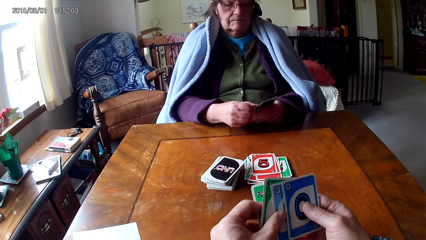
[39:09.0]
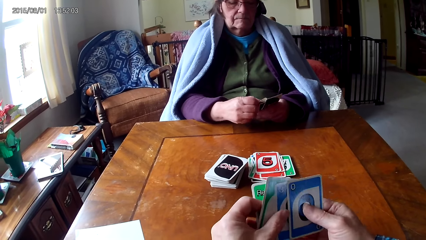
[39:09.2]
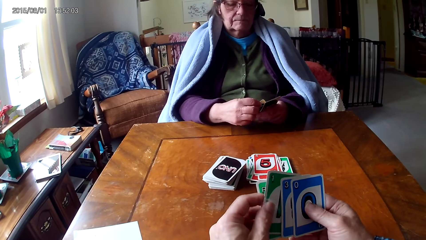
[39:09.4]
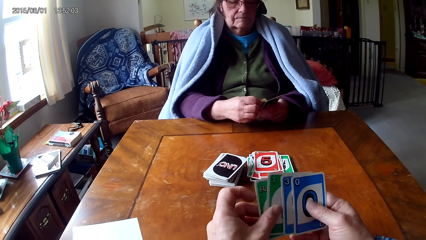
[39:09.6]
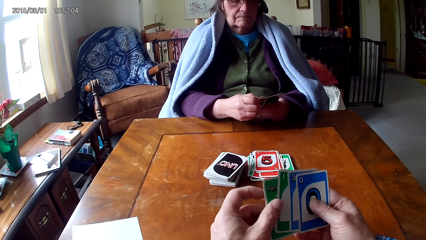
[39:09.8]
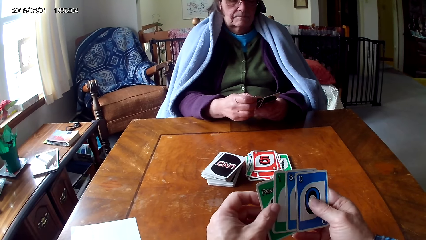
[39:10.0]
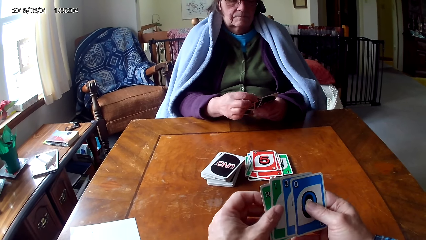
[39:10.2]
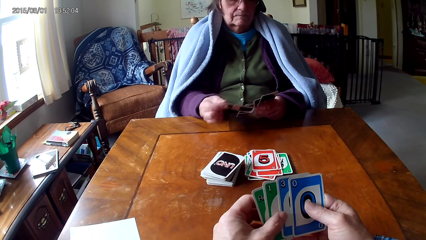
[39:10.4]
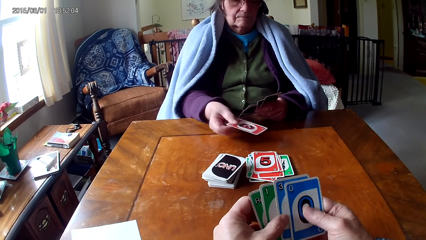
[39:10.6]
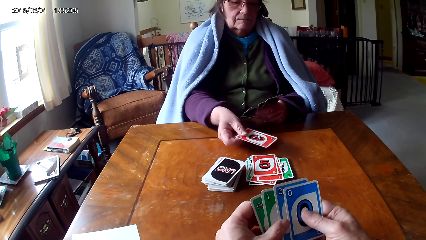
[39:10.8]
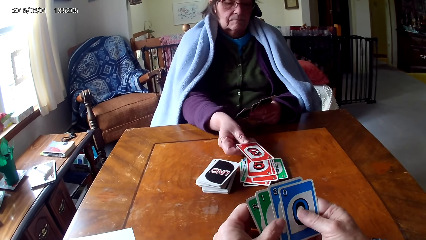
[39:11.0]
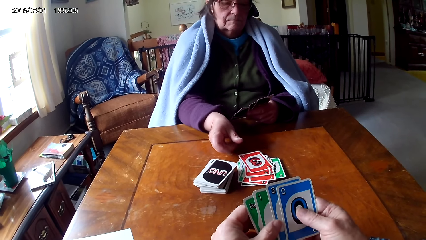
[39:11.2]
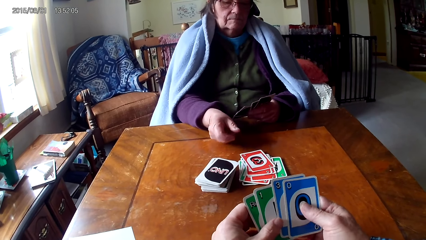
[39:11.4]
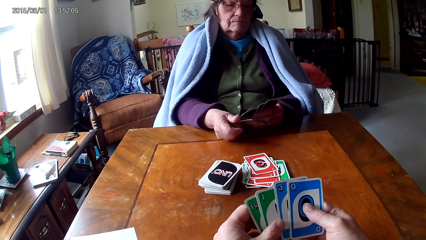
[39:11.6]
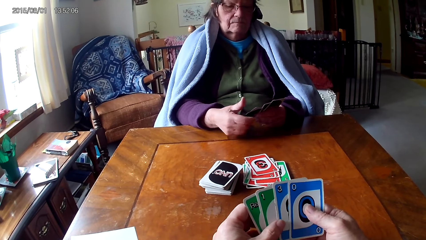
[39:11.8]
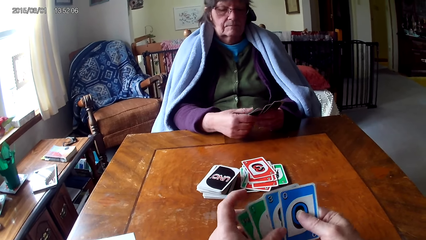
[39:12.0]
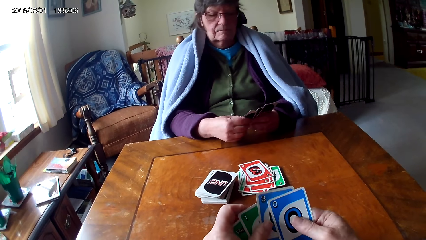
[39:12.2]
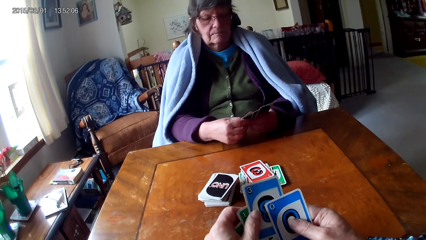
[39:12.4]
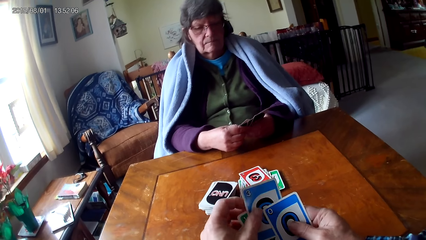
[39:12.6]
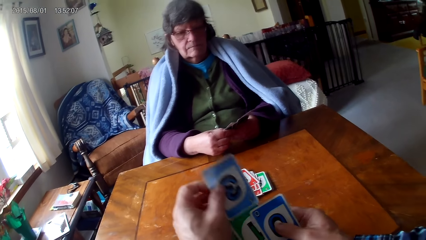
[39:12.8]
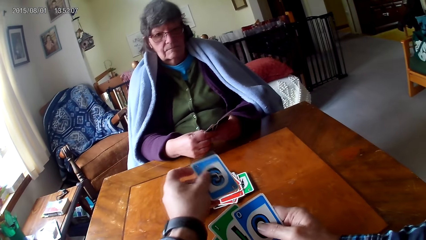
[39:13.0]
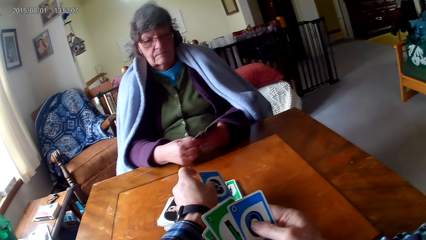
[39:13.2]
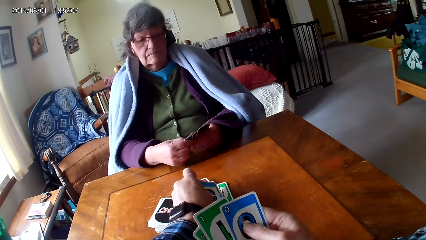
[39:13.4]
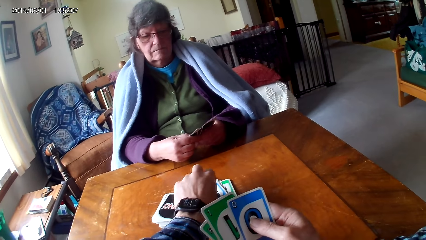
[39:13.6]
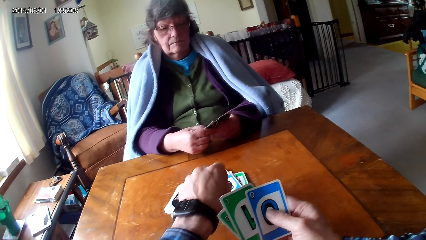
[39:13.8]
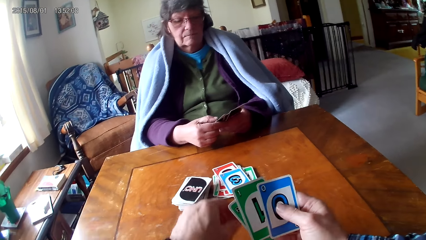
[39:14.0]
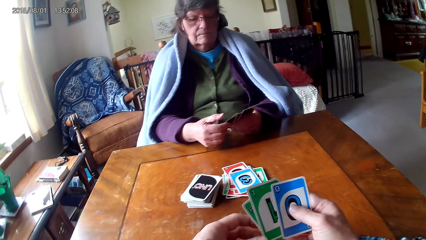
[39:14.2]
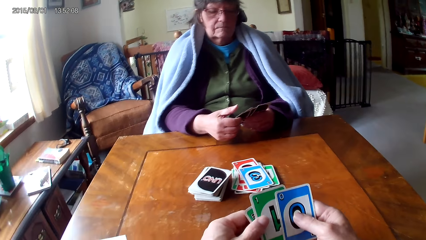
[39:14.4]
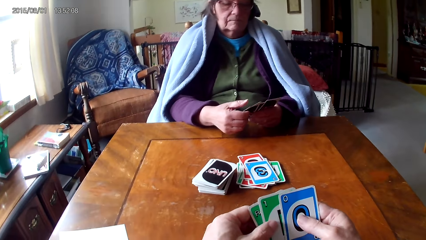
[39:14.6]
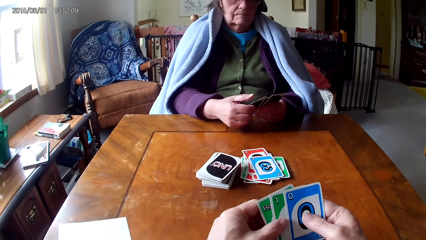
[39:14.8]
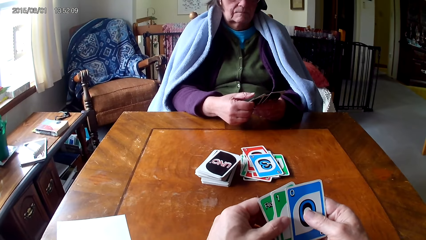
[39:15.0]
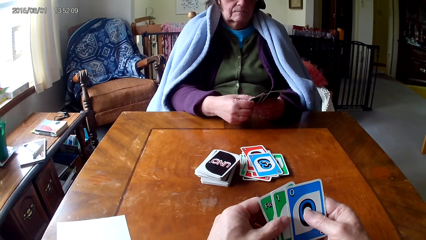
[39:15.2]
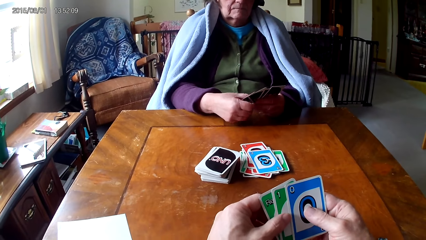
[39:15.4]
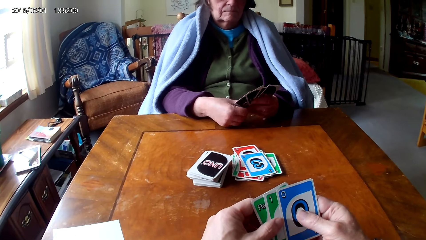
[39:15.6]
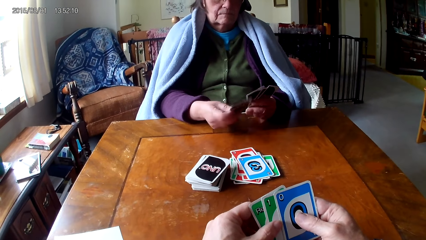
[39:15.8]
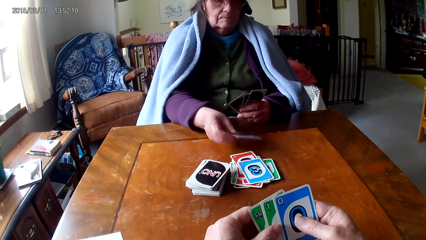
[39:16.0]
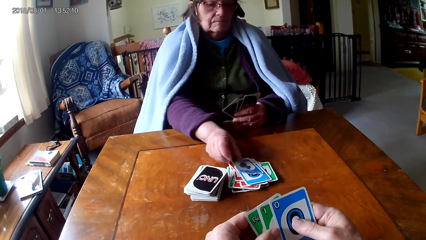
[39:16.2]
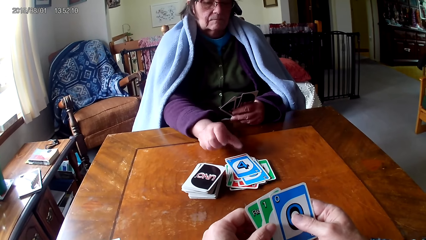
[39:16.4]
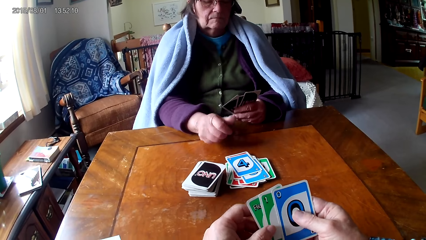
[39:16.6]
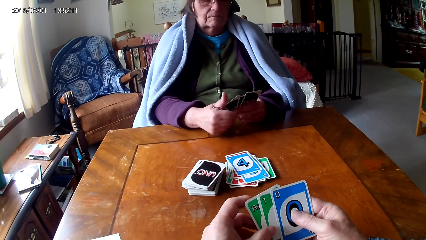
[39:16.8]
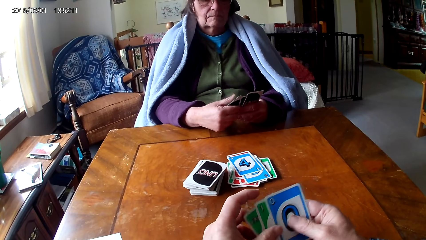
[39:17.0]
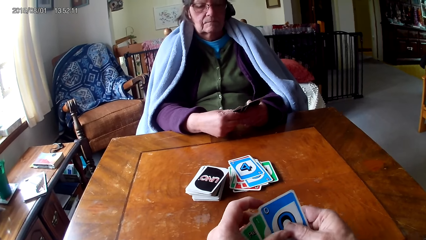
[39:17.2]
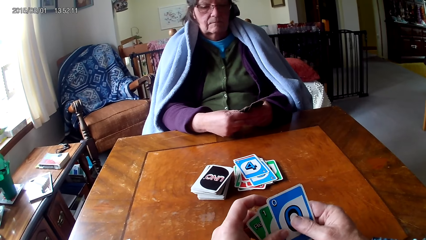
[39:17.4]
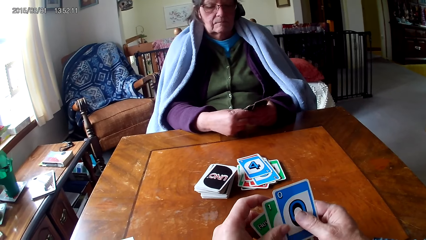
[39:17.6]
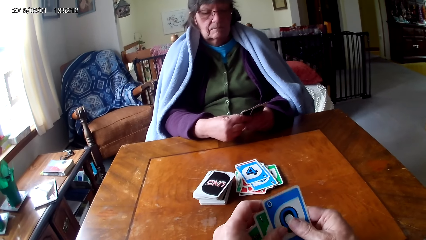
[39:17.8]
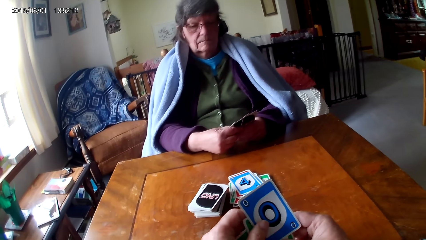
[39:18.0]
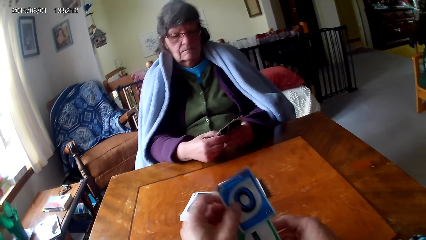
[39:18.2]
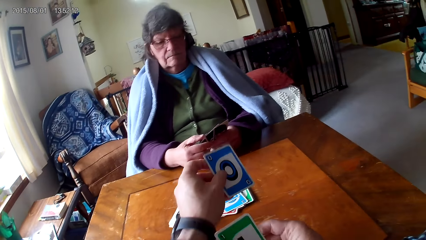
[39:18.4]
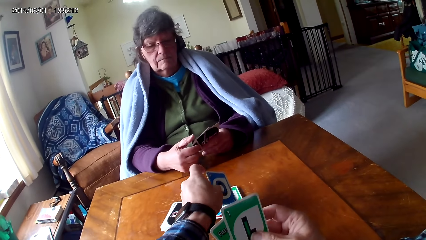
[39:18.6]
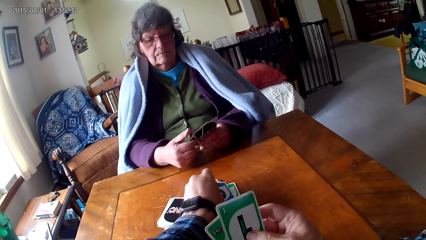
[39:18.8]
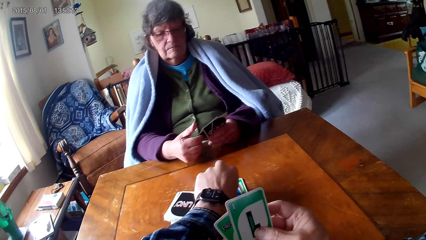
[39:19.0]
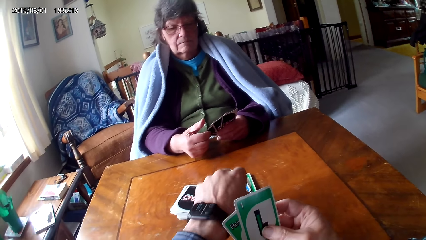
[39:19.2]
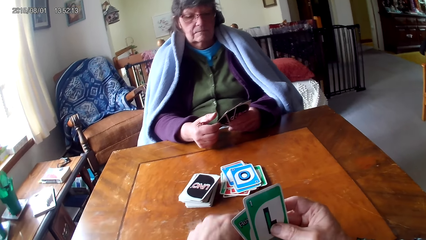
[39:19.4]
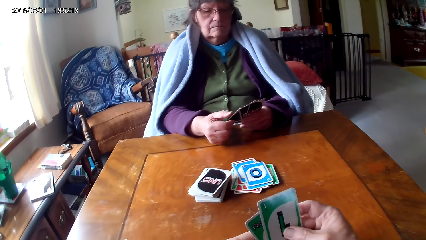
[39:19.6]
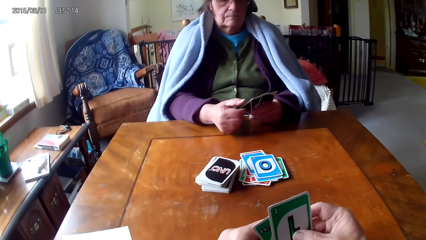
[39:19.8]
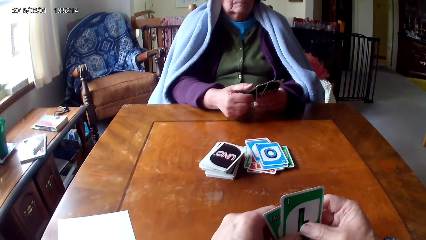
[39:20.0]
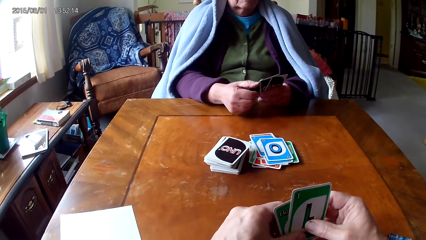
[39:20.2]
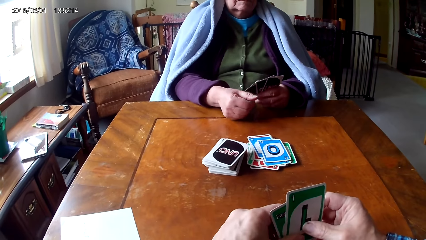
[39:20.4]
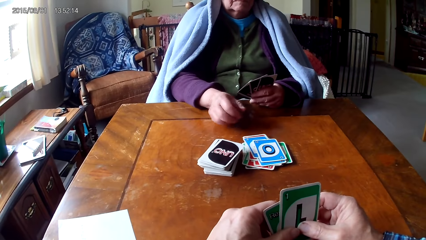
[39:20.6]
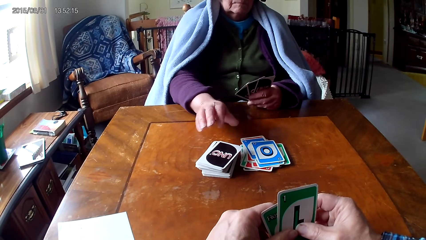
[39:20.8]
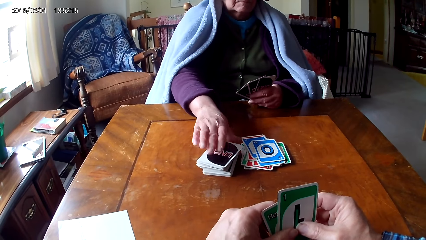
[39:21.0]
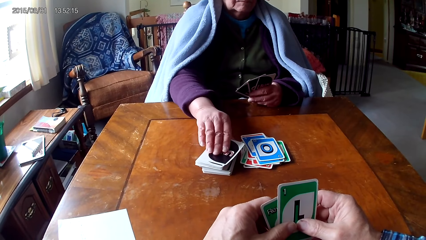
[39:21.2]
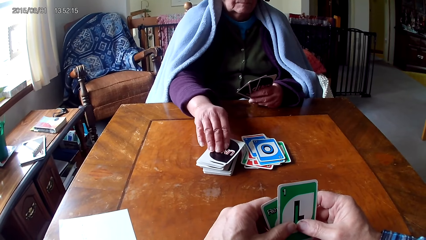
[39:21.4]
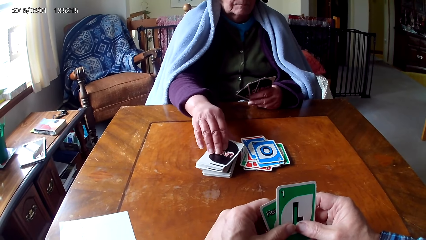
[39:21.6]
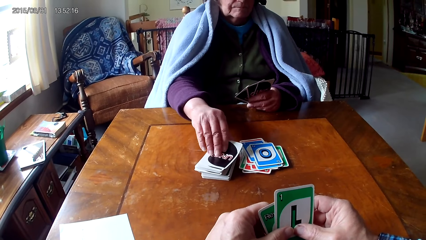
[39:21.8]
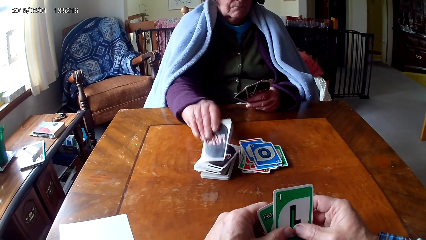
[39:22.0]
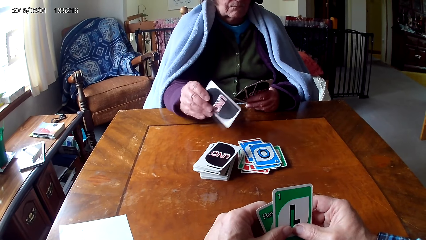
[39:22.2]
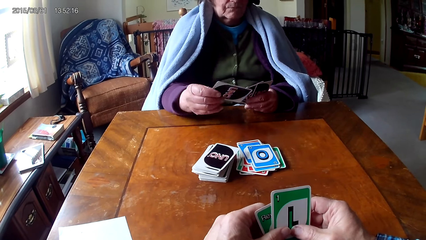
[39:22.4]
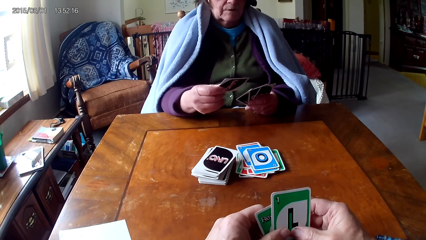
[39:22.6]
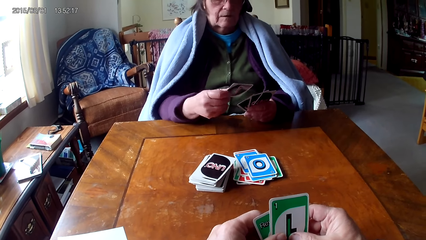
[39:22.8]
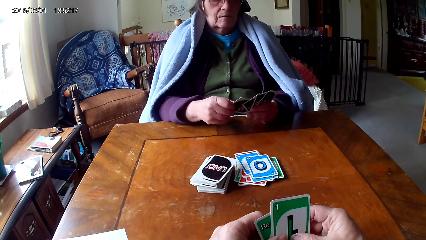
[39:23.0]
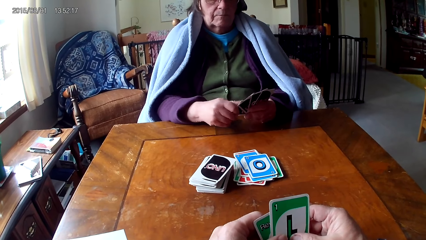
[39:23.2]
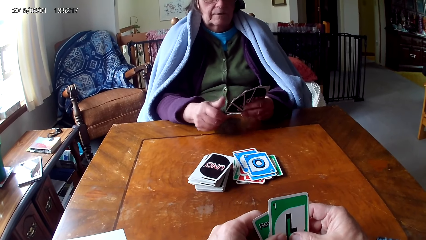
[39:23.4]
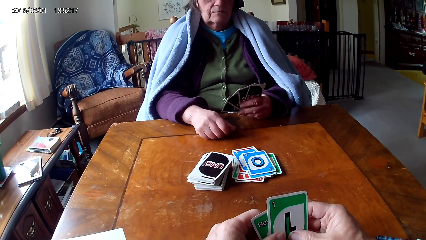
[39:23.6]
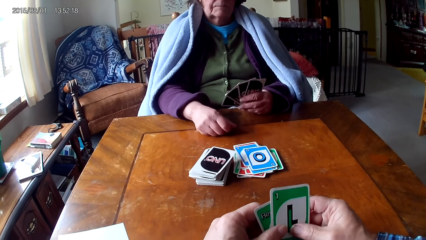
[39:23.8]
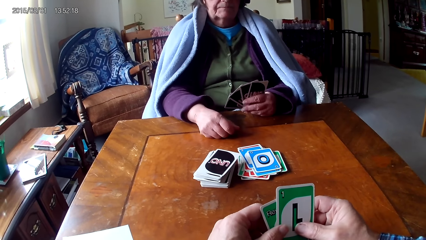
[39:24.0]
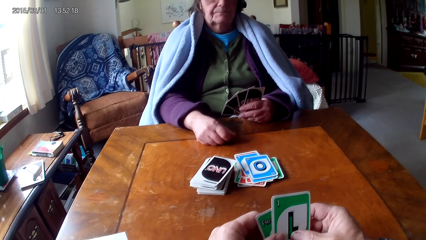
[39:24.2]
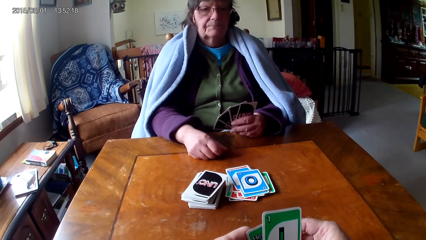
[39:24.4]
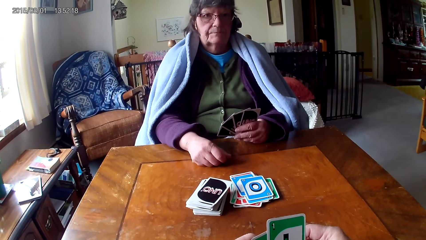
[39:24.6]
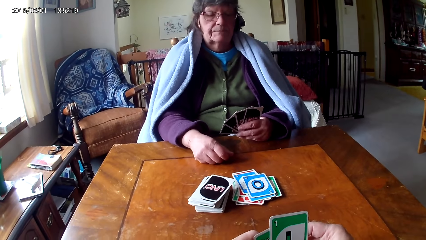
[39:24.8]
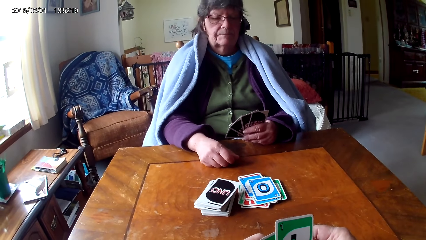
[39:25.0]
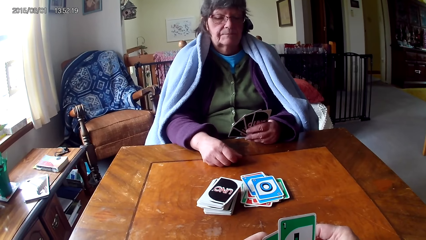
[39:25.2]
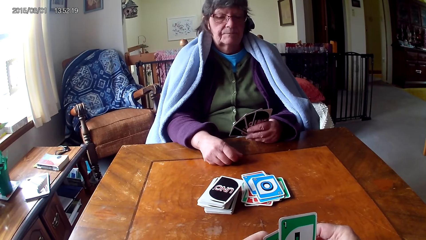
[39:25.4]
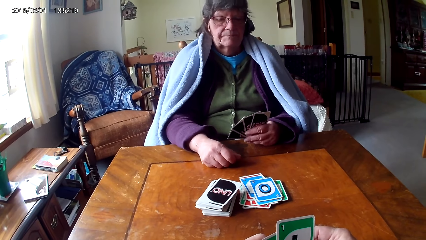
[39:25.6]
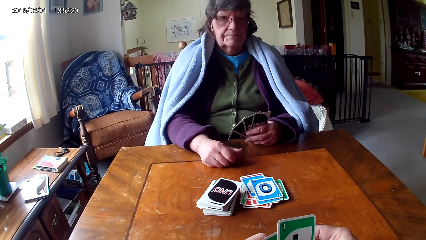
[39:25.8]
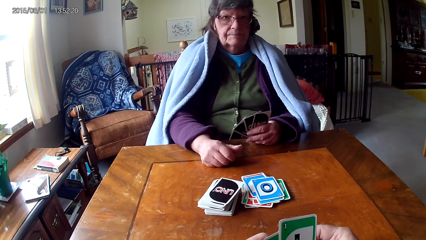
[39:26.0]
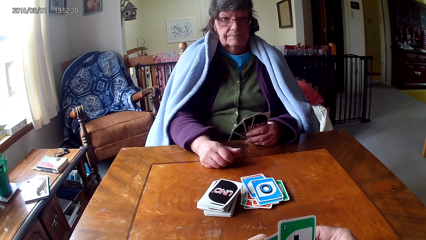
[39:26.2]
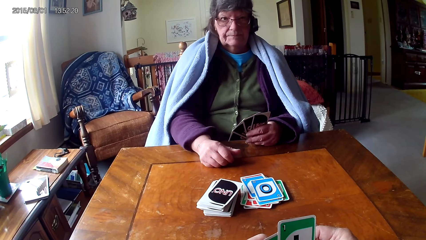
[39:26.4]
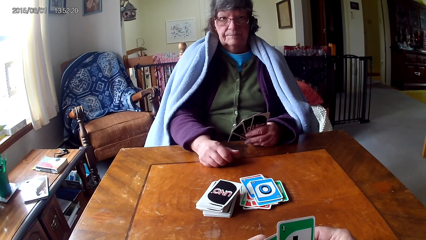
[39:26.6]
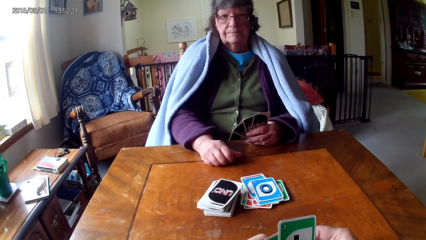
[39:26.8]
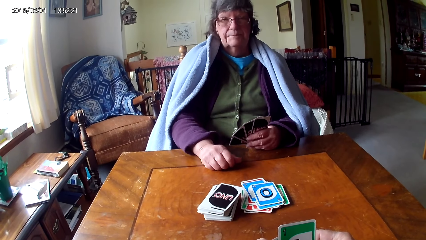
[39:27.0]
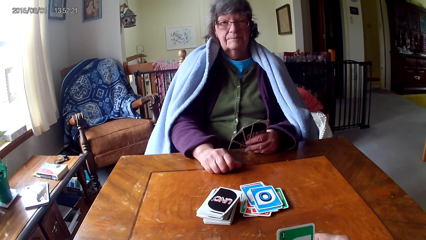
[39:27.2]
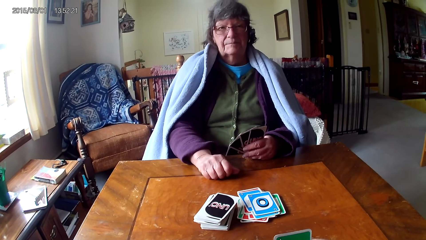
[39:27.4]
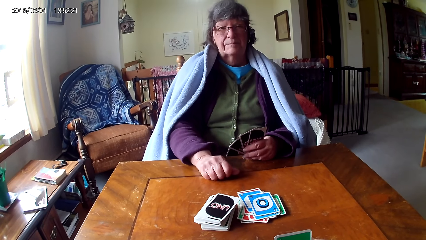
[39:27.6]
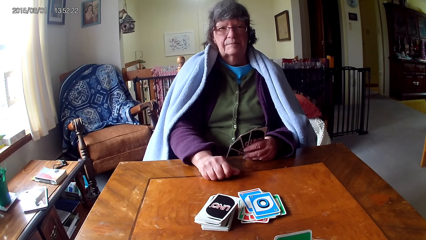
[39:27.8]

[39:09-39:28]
The camera wearer puts a card between other cards. A woman picks a card on the other hand and puts down the card. The camera wearer picks a card on the other hand and puts down the card. The woman picks a card on the other hand and puts down the card. The camera wearer picks a card on the other hand and puts down the card. The woman picks a card on a table, puts the card on the other hand, and puts a hand on the table. The camera wearer talks to the woman.
